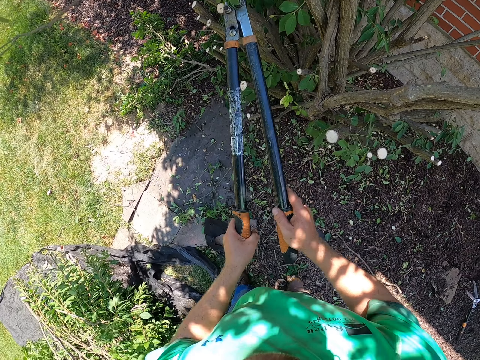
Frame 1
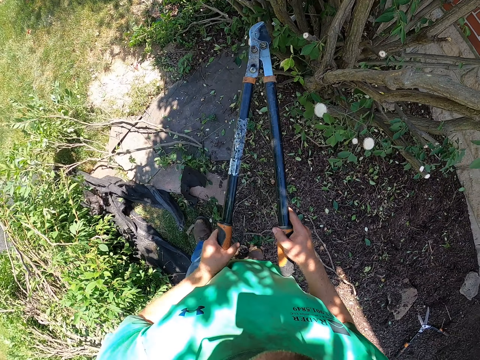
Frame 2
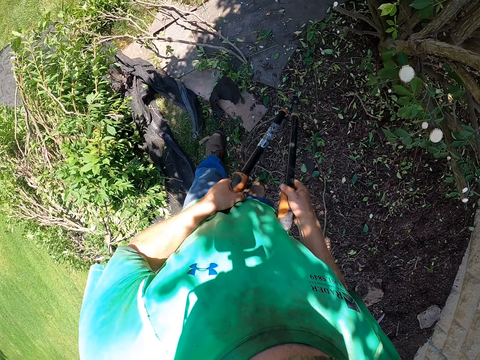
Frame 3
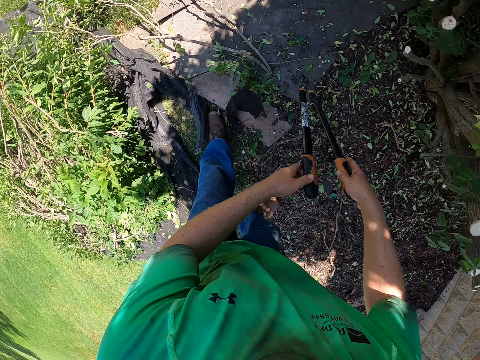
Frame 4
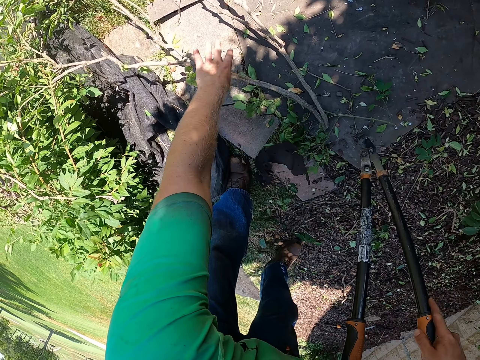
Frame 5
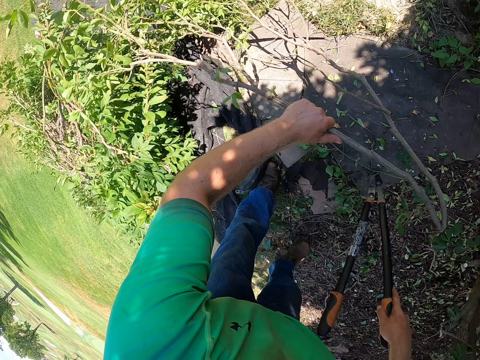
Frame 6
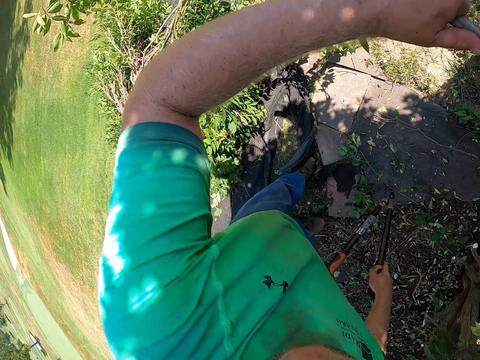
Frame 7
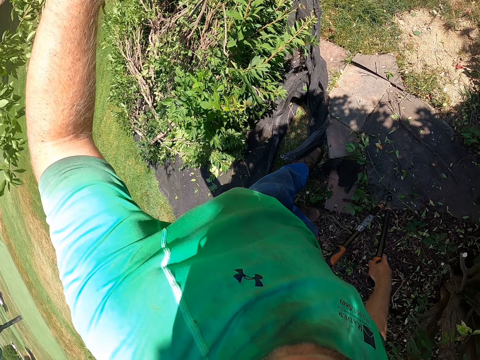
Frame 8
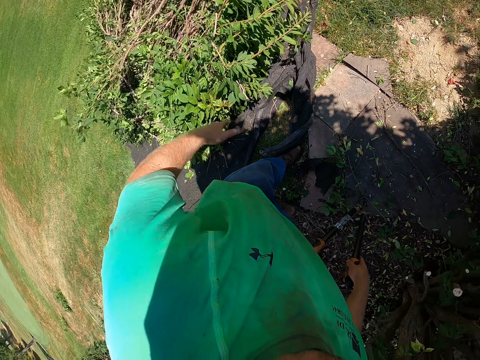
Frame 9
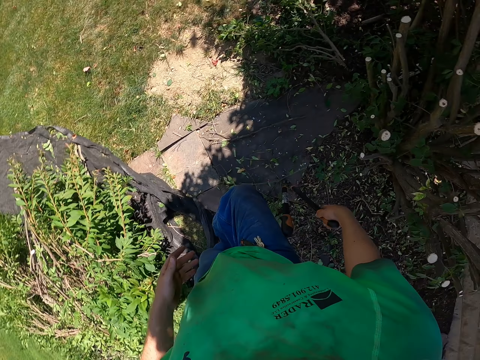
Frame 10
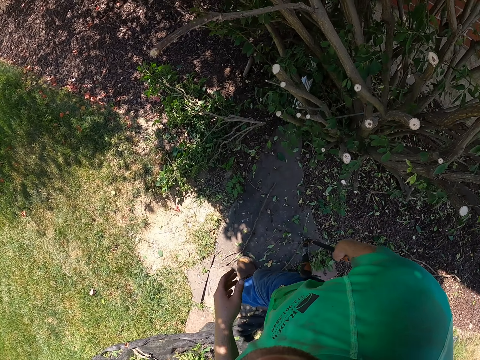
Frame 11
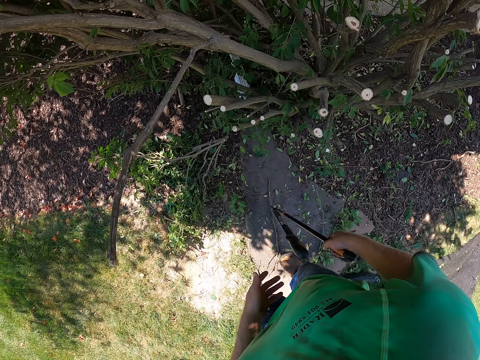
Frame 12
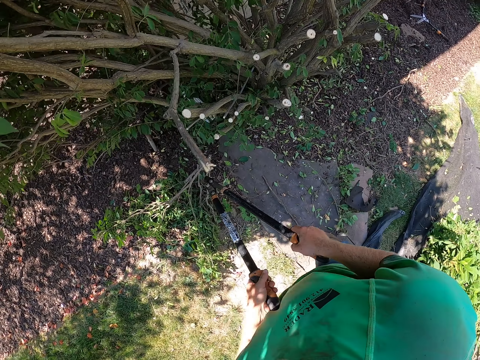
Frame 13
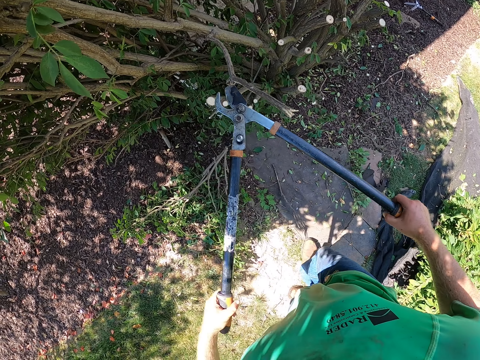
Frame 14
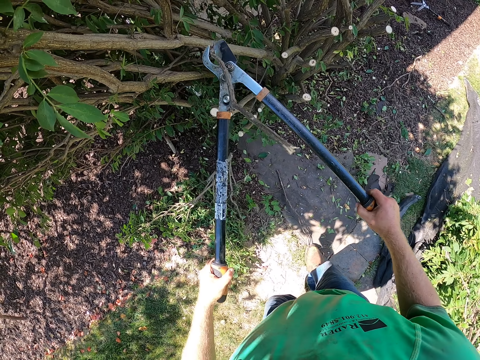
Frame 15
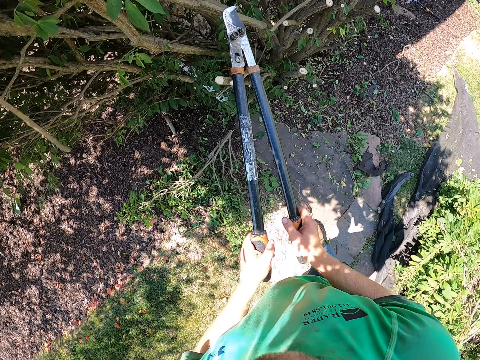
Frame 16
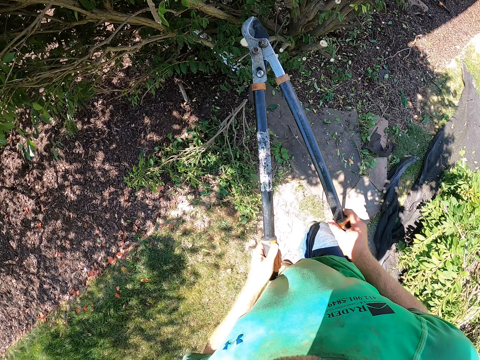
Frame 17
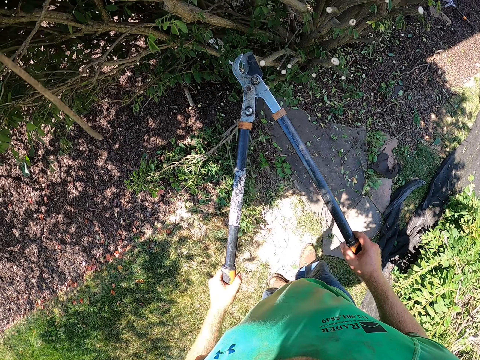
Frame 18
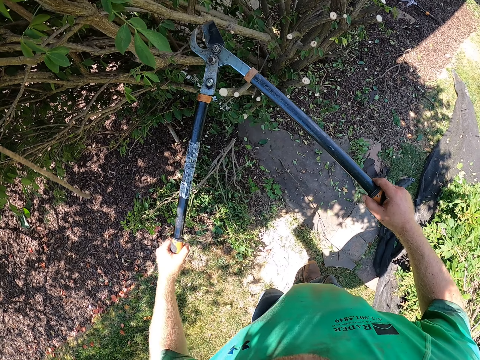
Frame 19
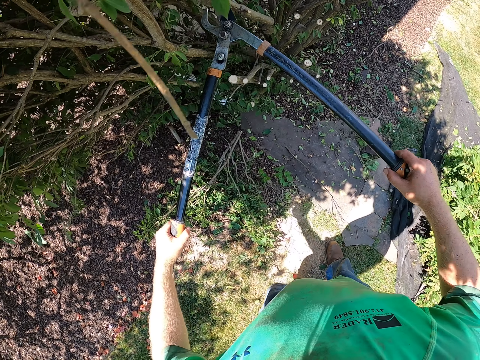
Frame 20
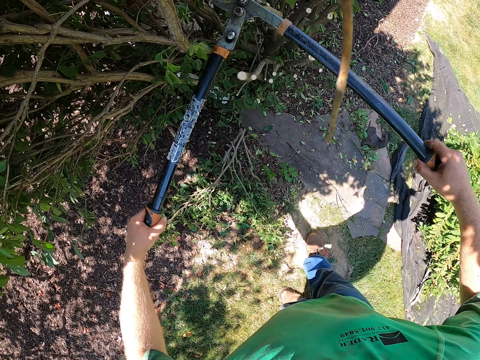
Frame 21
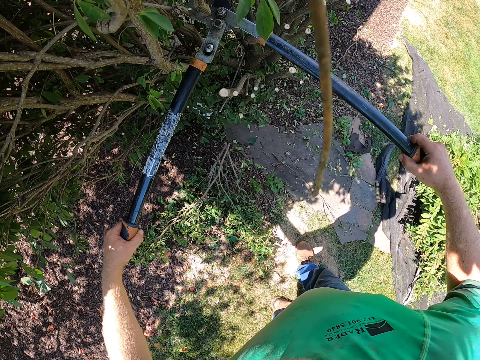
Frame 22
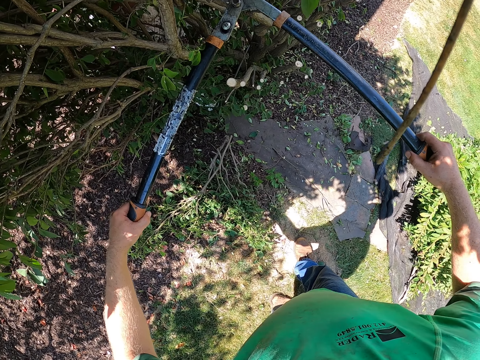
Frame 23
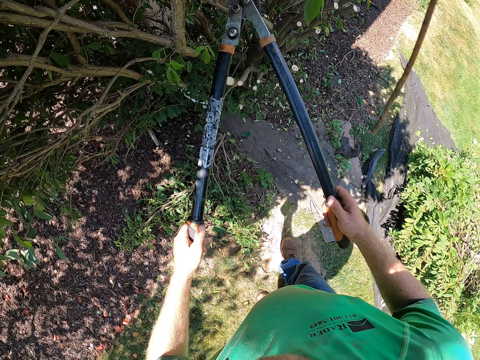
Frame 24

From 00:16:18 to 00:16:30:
The camera wearer picks up the tree branch from the floor with his left hand. He holds the pruner to the floor in his right hand. He drops the tree branch on the black cloth on the floor. He wipes his left hand on his shirt. He walks around. He holds the pruner with both hands. He cuts a tree branch to the floor with the pruner (pruning shears).

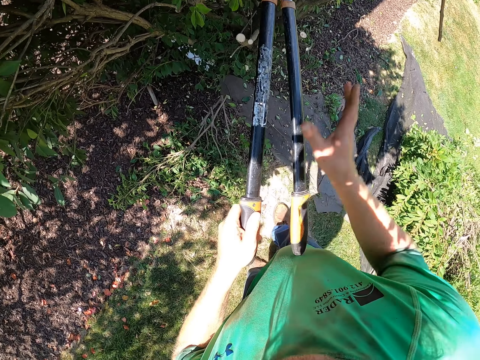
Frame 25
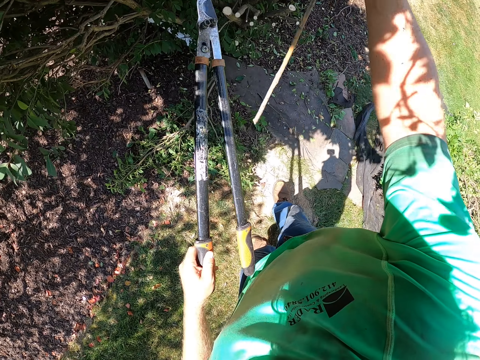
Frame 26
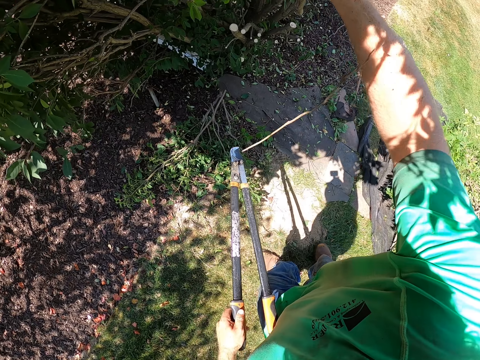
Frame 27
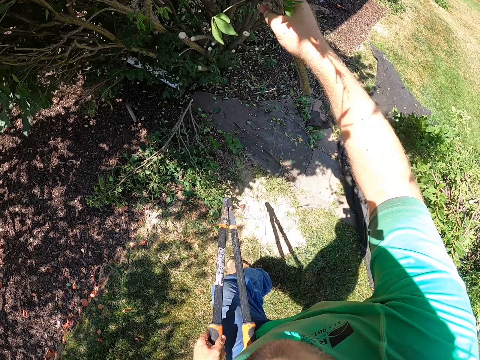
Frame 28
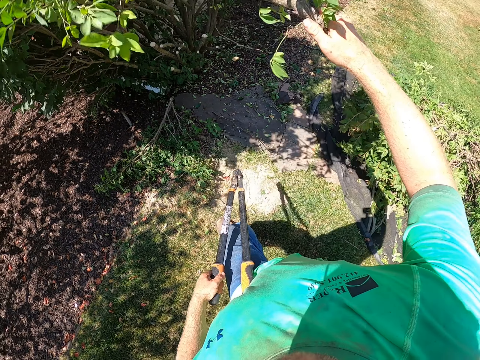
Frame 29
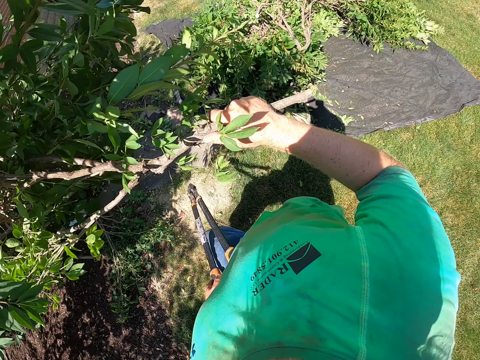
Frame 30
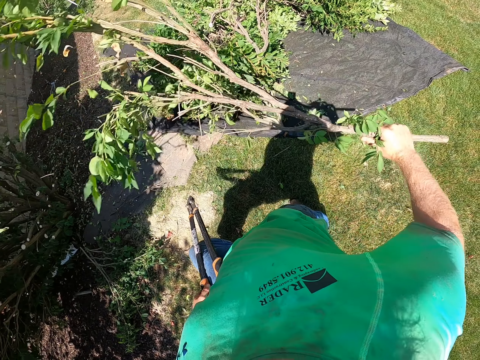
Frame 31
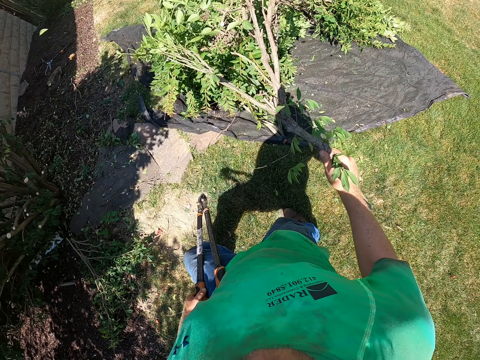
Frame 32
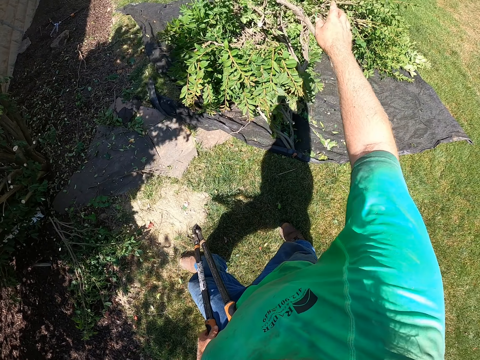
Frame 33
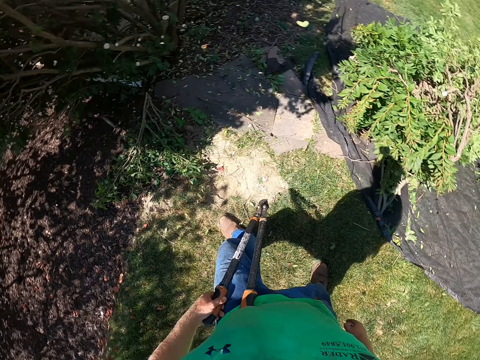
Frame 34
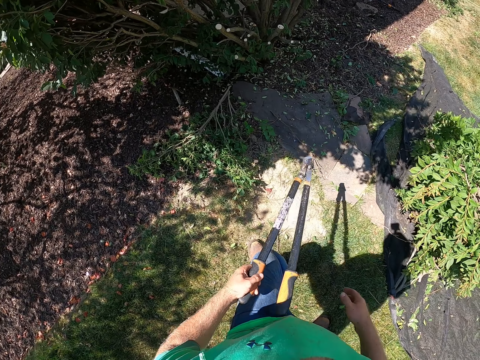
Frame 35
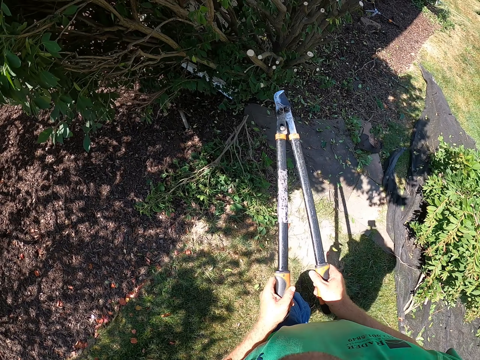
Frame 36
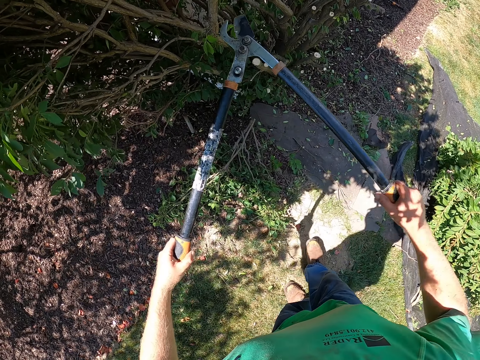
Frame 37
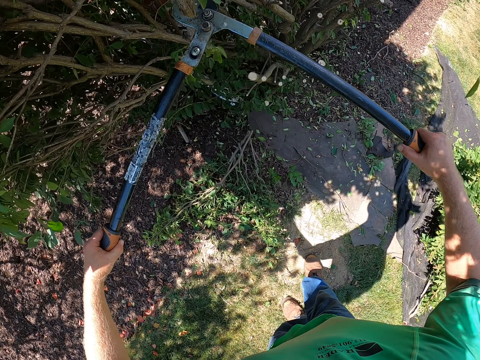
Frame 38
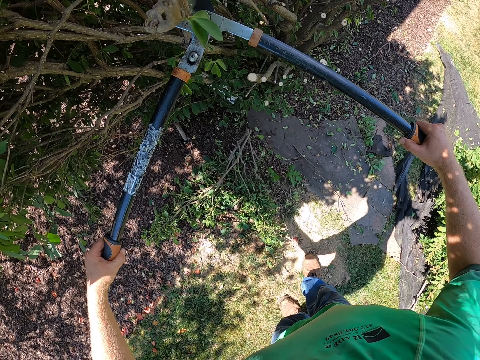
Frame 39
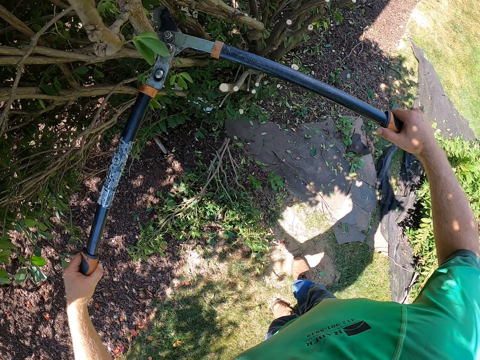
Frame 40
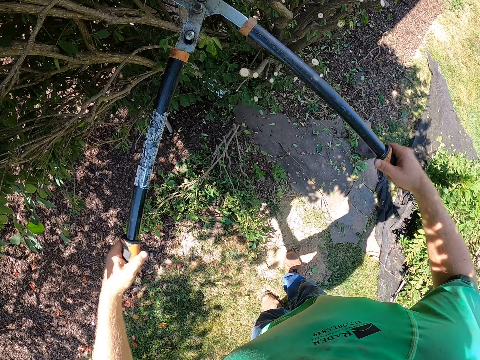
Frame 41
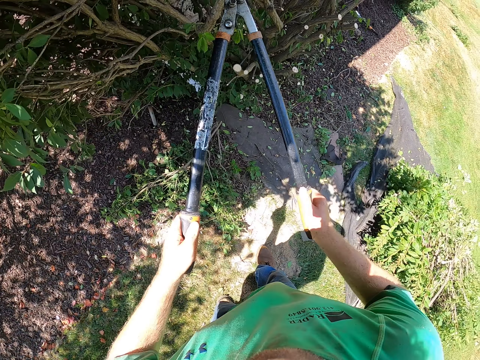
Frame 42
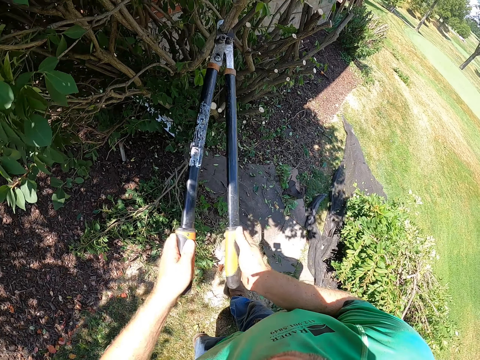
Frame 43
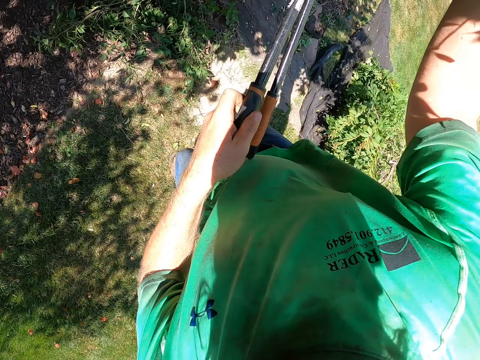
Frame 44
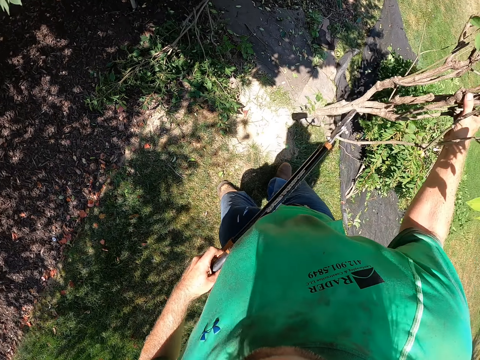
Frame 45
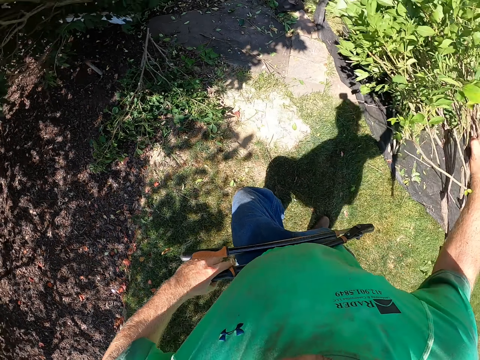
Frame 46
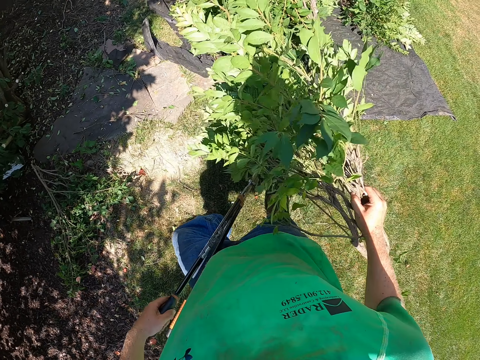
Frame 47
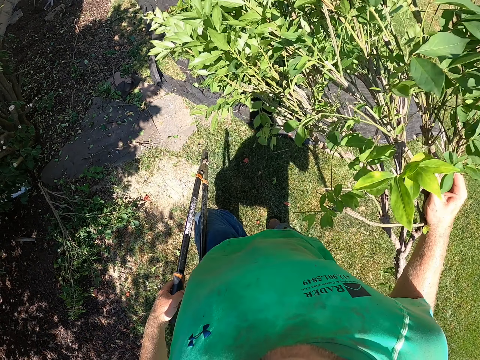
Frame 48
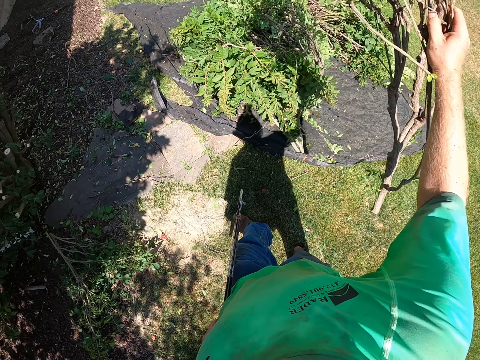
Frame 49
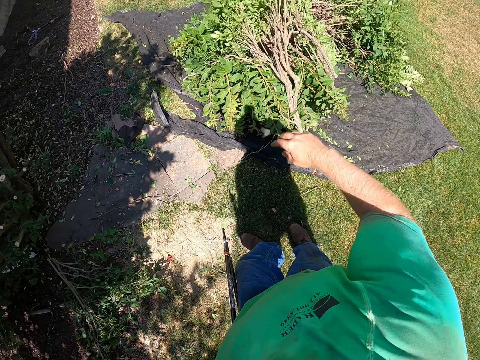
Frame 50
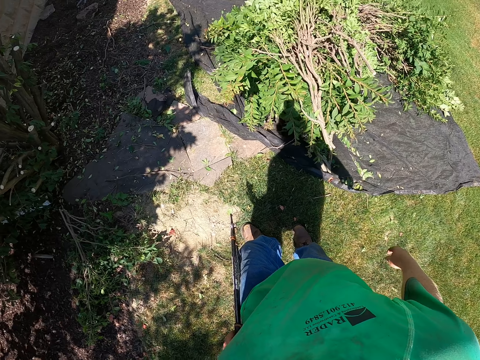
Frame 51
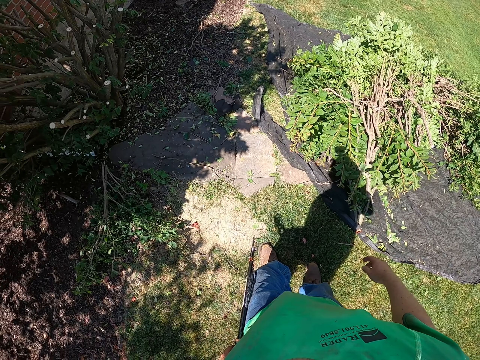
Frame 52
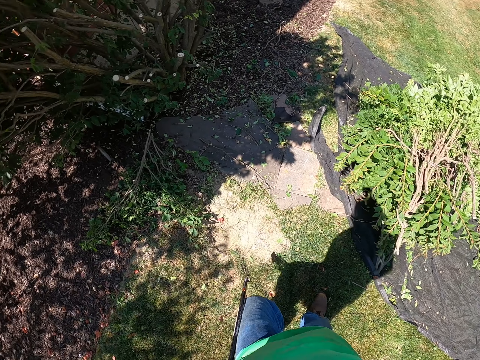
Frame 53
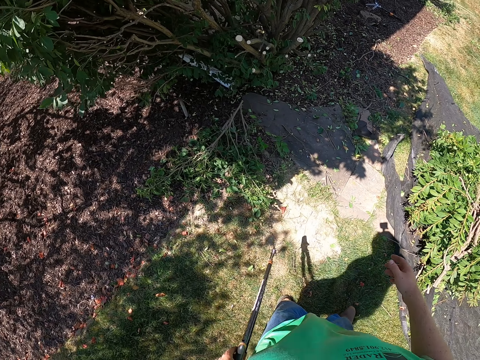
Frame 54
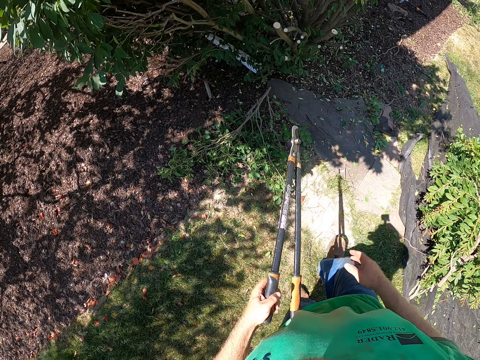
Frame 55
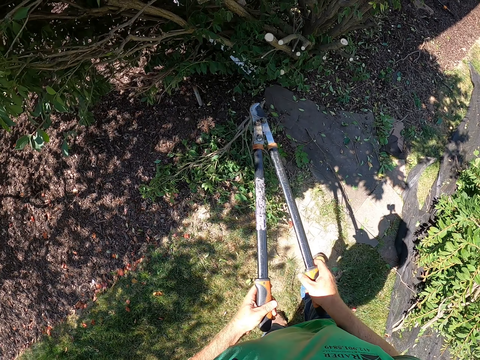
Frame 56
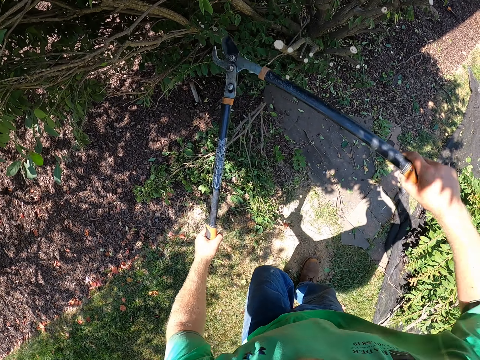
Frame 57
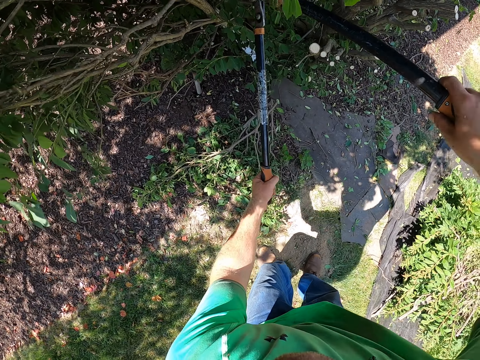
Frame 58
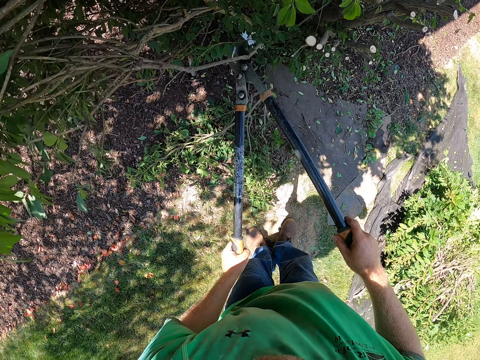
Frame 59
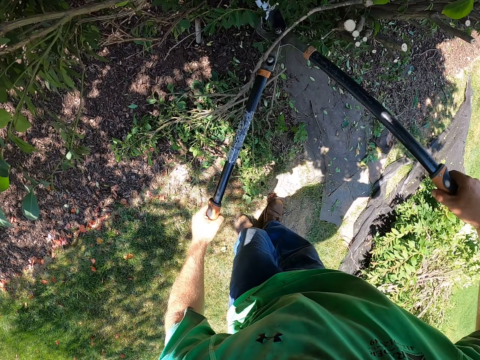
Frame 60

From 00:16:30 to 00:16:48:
The camera wearer picks up the tree branch from the tree with his right hand. He holds the pruner (pruning shears) with his left hand. He drops the tree branch on the black cloth on the floor. He holds the pruner with both hands. He cuts a tree branch to the floor with the pruner. He holds the pruner with his left hand. He picks up the tree branch from the tree with his right hand. He drops the tree branch on the black cloth on the floor. He holds the pruner with both hands. He cuts a tree branch to the floor with the pruner.
